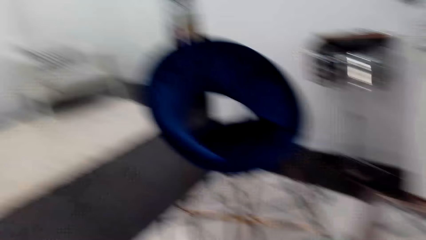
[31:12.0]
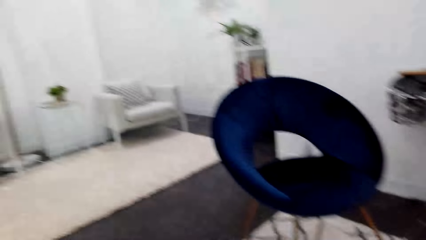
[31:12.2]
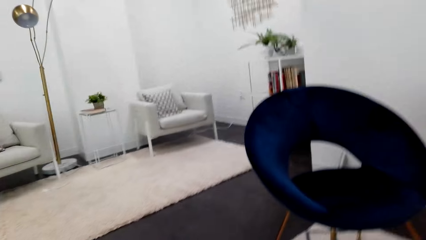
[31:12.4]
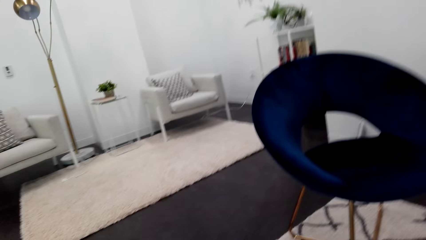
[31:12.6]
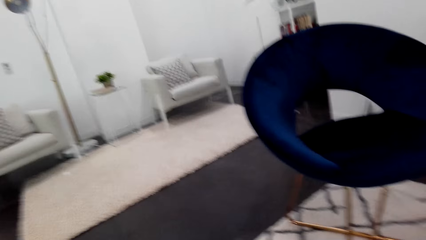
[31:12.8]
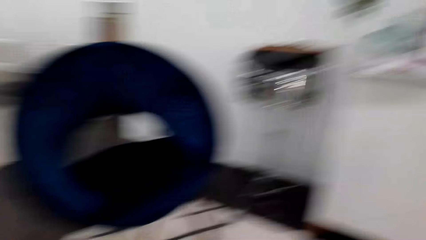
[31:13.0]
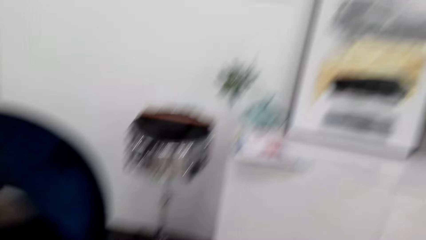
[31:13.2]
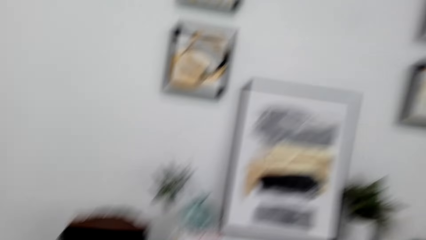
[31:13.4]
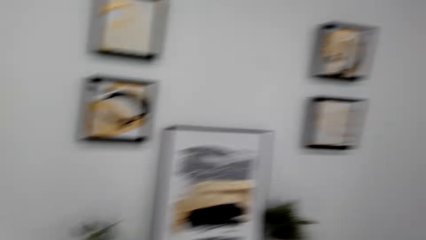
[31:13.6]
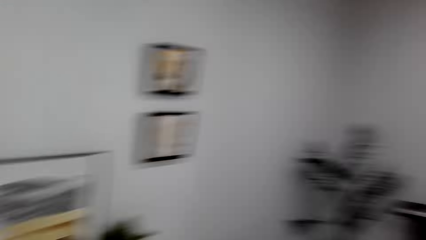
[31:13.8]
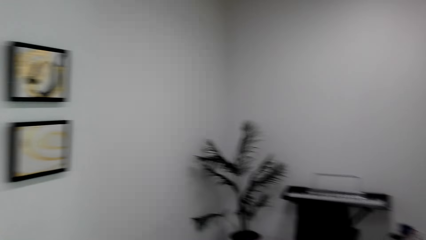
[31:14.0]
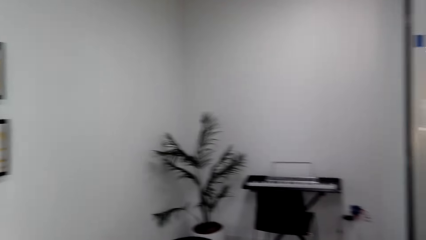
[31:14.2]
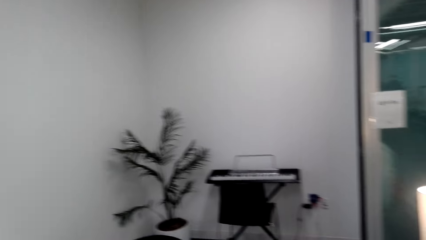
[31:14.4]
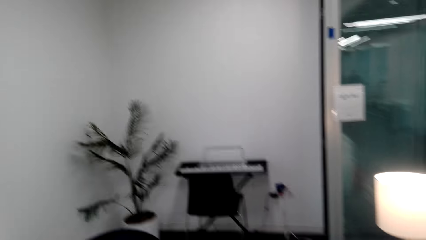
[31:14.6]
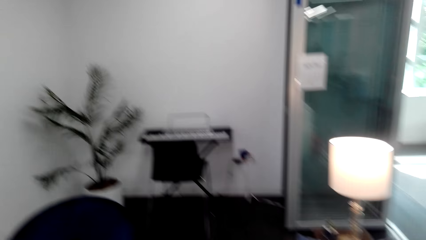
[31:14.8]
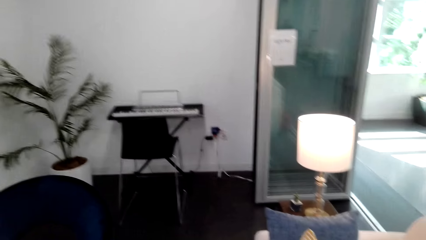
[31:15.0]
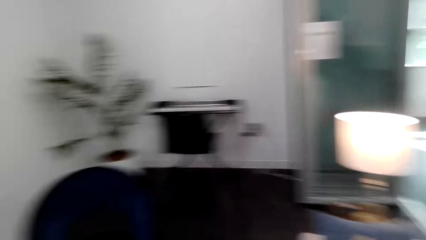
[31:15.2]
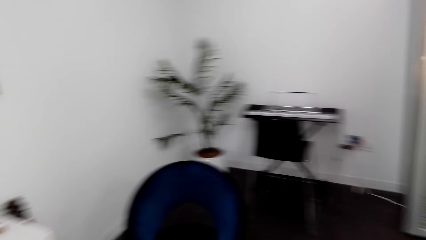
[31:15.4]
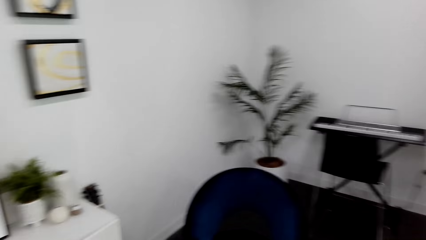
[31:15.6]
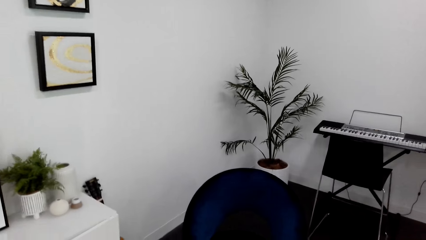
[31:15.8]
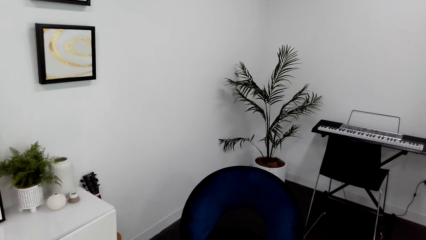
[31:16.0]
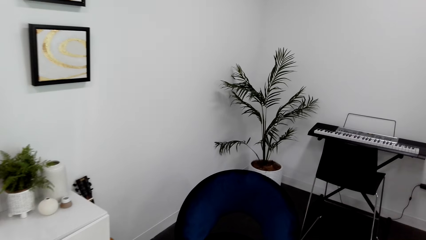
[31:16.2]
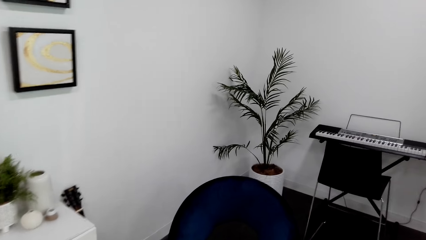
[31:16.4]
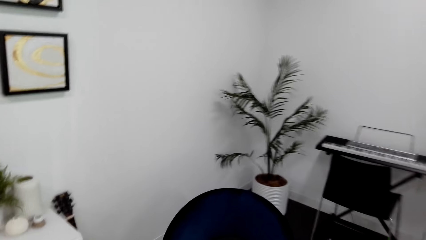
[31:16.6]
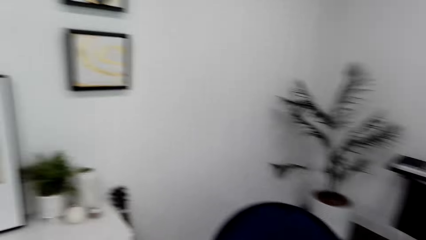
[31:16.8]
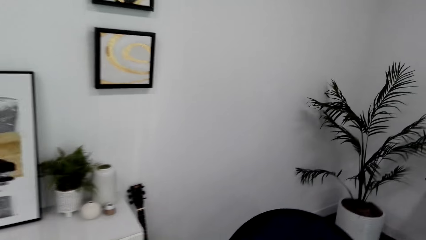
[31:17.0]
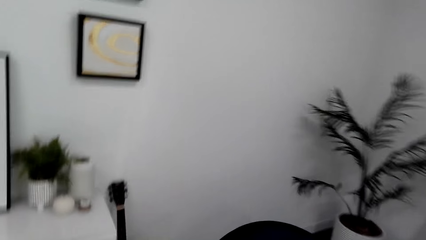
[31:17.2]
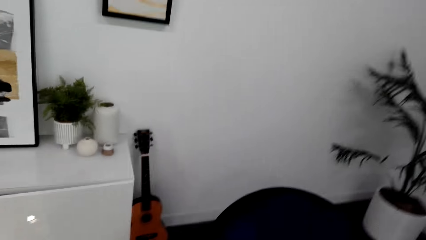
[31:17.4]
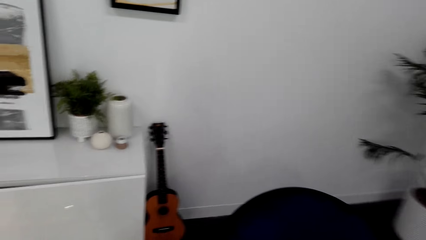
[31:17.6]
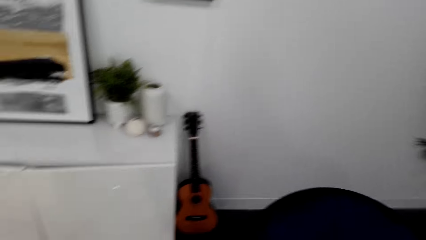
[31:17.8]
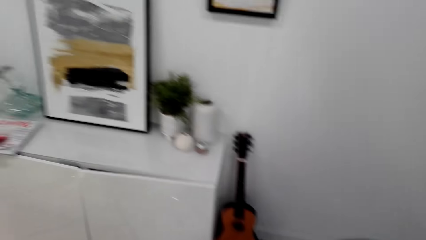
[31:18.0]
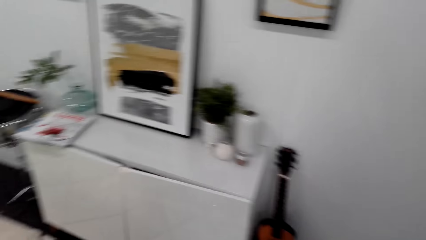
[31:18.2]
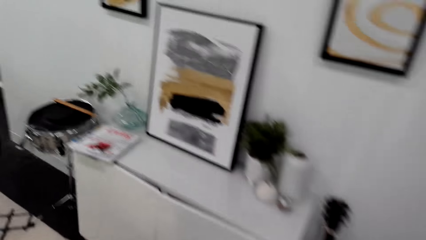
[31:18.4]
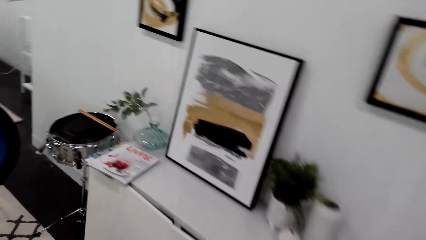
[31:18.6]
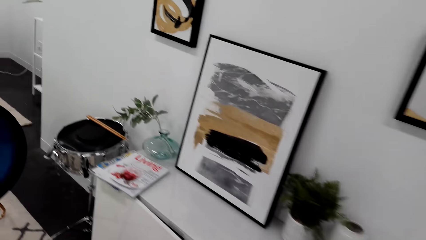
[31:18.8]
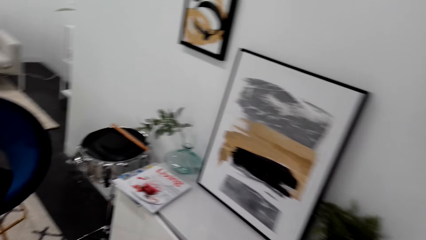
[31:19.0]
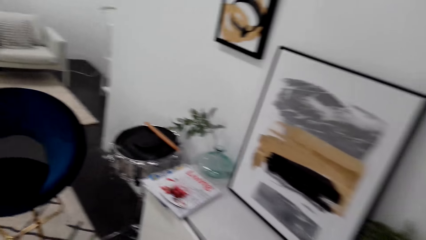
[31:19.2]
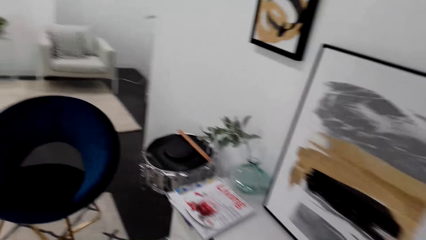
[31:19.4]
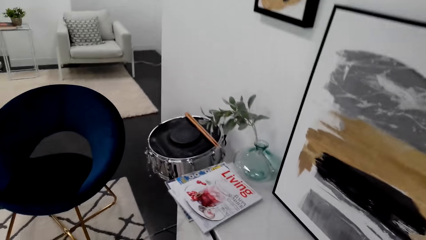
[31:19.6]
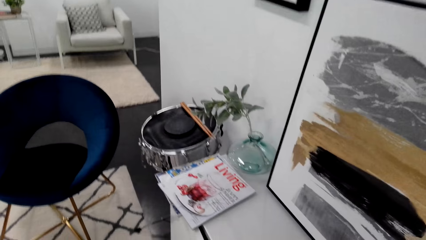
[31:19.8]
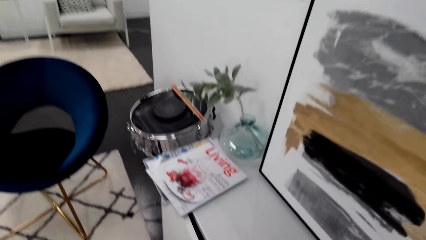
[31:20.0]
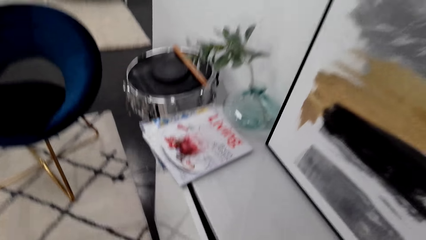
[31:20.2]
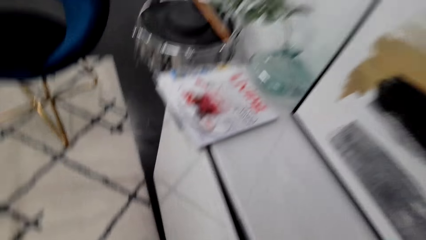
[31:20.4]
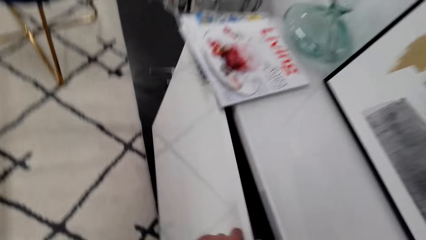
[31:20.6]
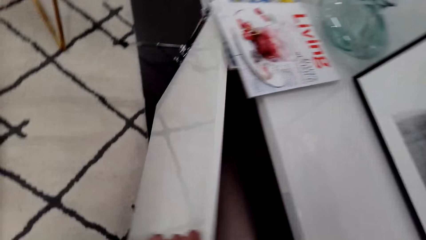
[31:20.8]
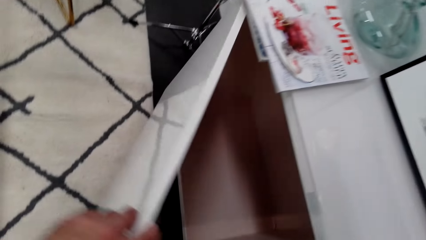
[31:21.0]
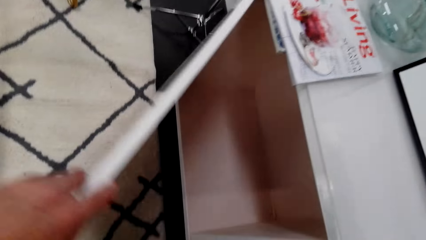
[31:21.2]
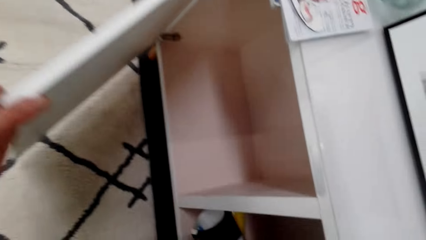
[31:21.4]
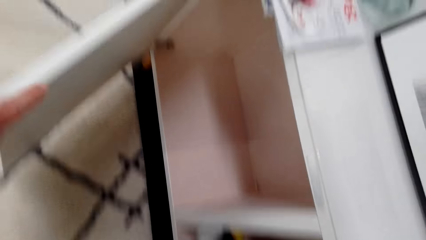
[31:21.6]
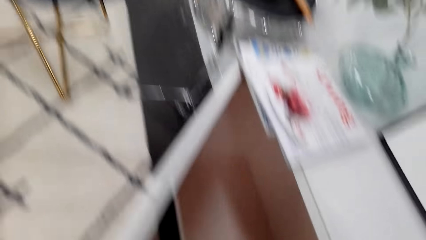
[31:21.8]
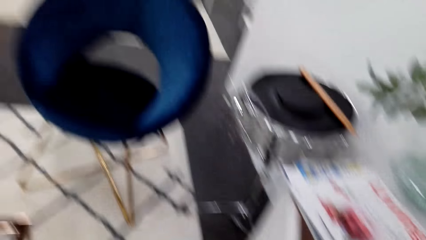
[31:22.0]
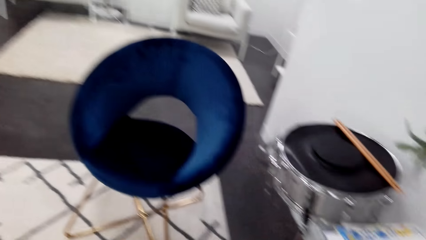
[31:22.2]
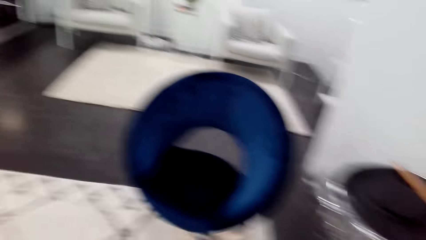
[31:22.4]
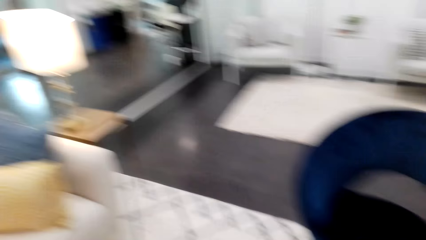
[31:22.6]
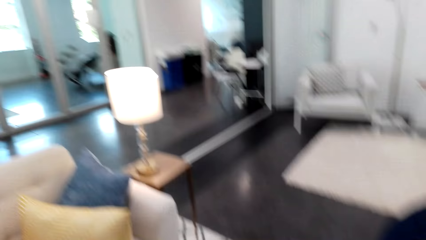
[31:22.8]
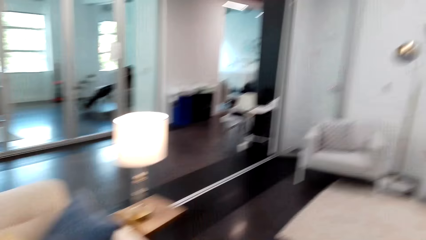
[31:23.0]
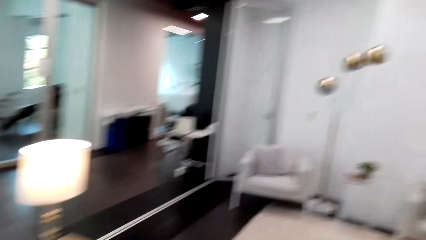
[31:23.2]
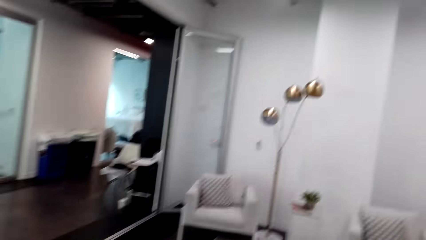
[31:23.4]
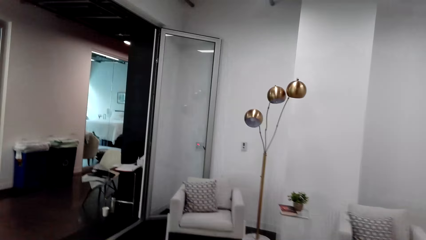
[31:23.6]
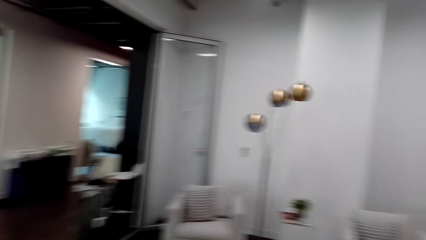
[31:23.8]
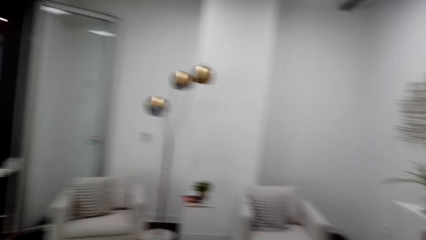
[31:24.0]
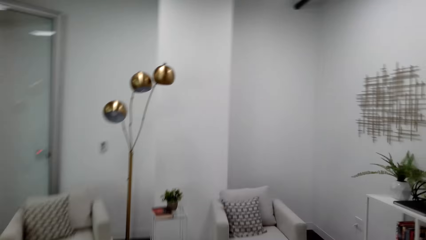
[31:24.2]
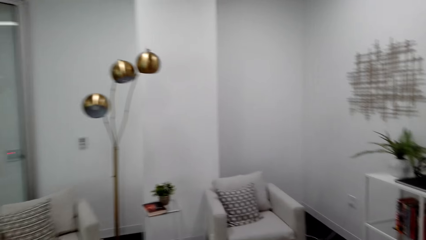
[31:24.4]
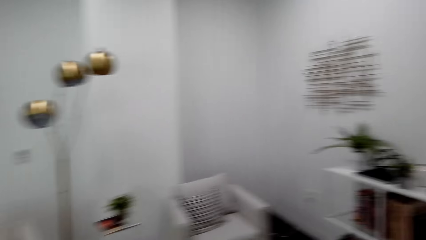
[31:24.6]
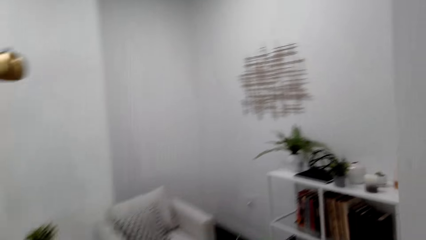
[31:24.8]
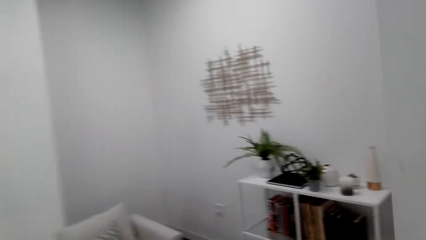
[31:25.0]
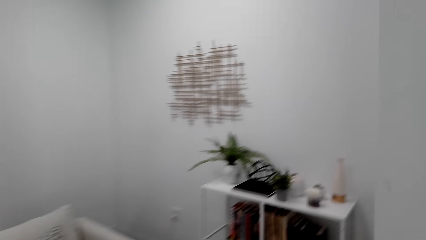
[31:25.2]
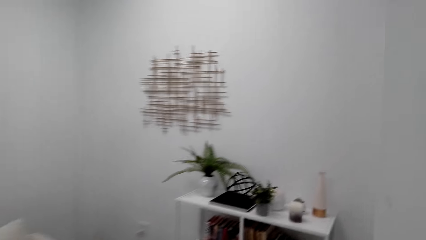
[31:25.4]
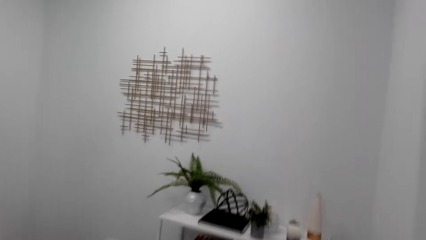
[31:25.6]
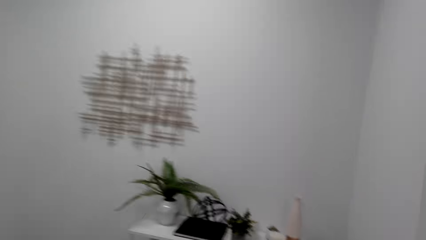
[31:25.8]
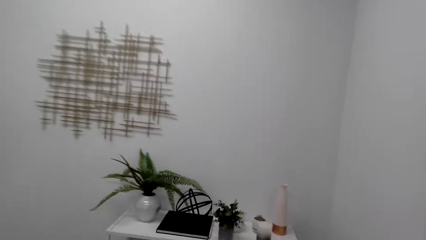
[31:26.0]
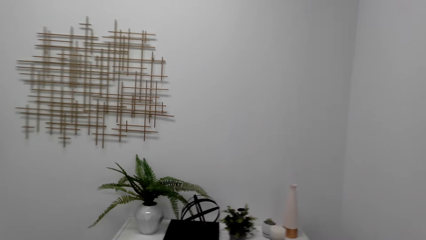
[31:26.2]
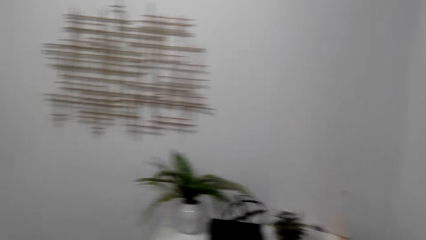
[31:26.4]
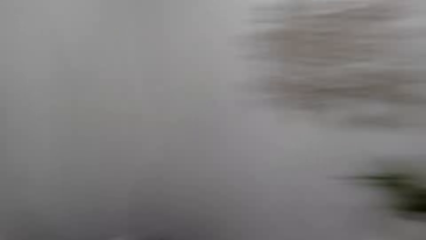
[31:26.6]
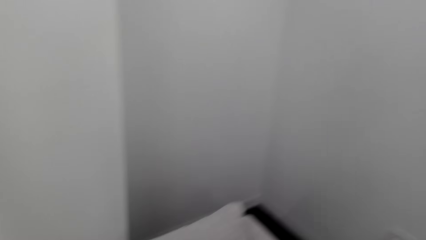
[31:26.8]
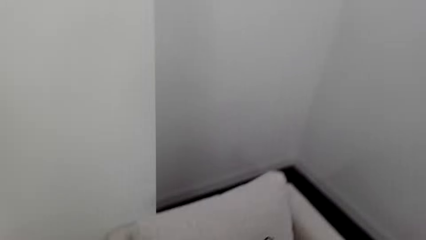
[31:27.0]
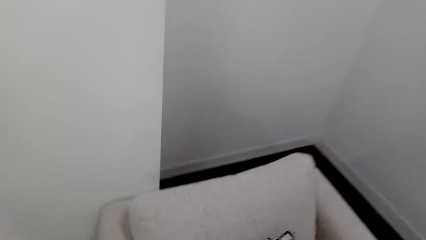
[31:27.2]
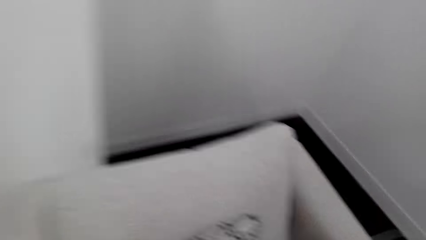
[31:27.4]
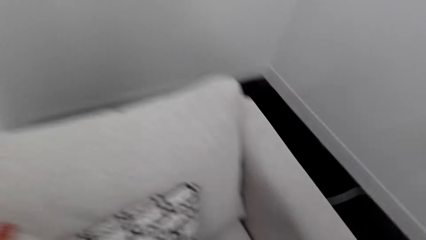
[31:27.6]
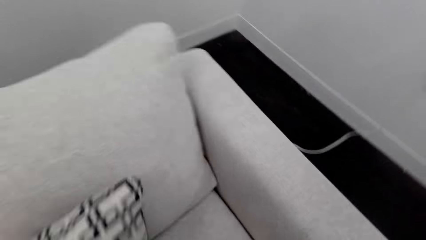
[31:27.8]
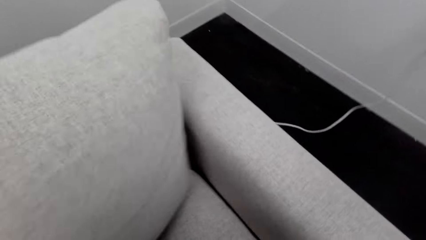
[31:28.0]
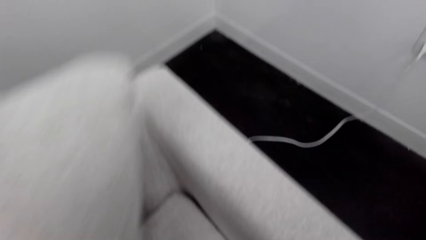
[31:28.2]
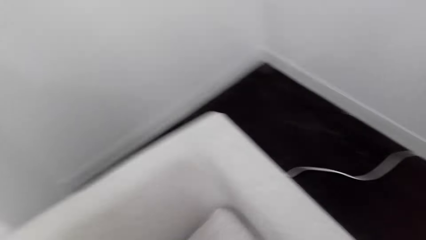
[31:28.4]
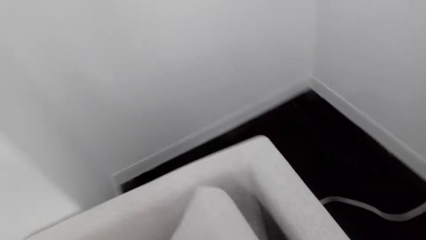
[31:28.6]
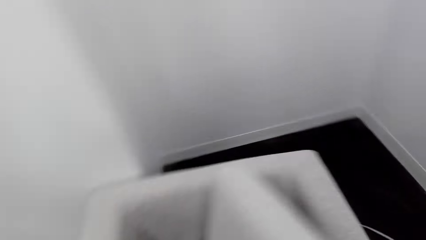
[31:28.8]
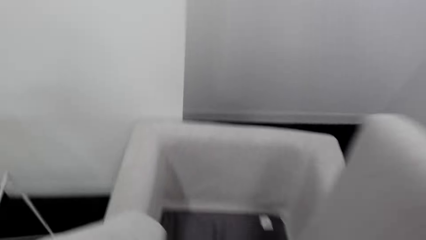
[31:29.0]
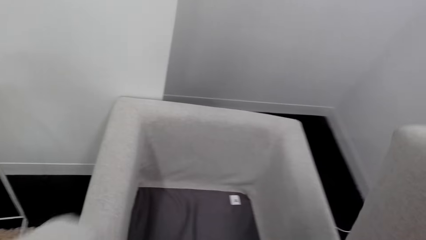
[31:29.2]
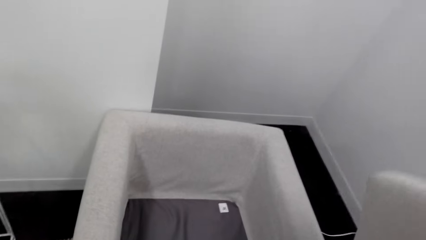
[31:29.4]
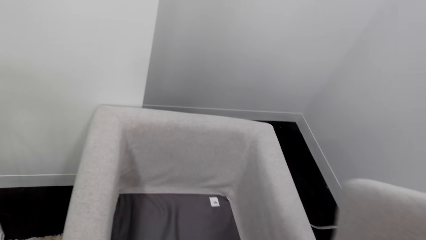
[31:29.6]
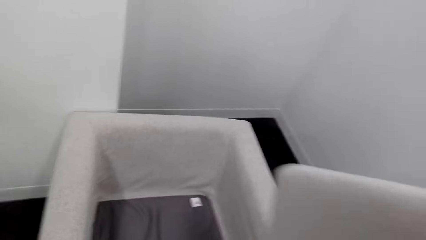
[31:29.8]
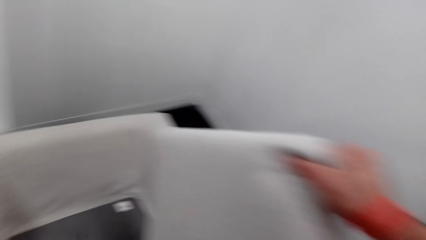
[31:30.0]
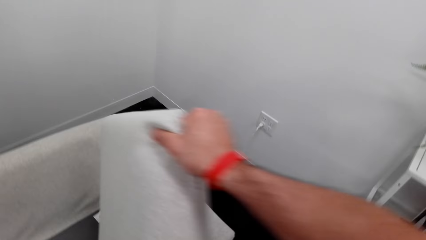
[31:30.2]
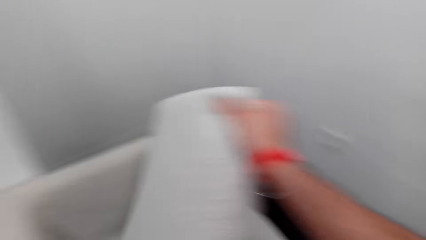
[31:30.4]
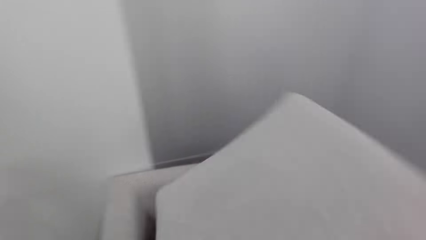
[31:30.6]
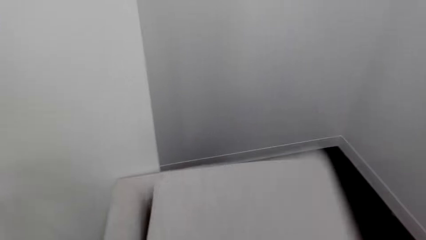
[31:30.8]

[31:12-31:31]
The camera wearer looks around, stands up and walks. They open a cabinet. They walk. They move a pillow and pick up the cushions.
